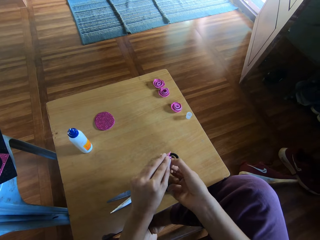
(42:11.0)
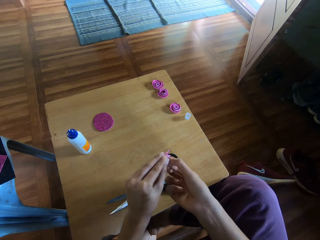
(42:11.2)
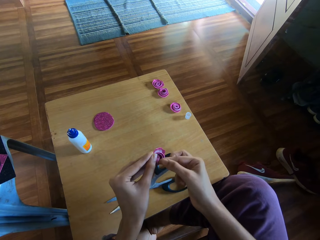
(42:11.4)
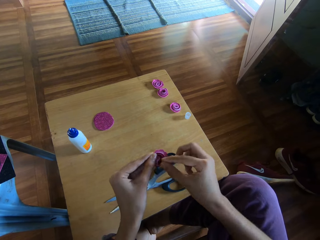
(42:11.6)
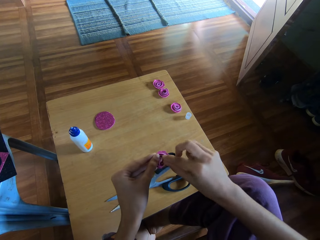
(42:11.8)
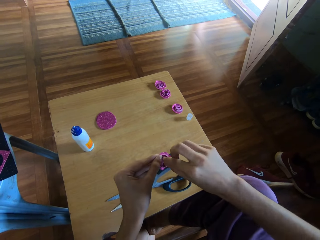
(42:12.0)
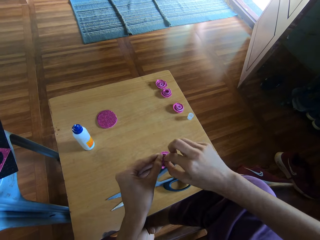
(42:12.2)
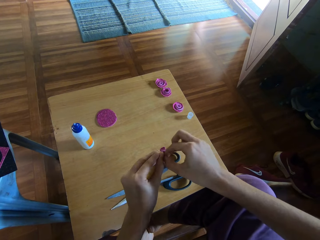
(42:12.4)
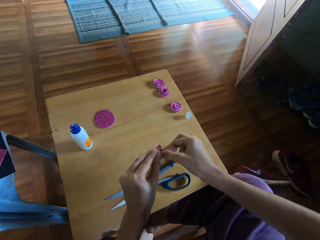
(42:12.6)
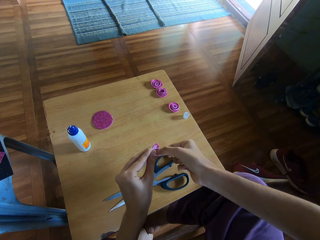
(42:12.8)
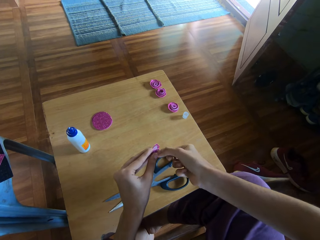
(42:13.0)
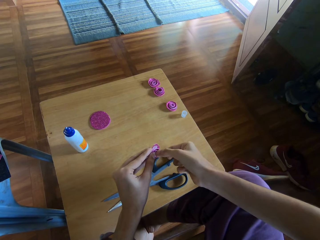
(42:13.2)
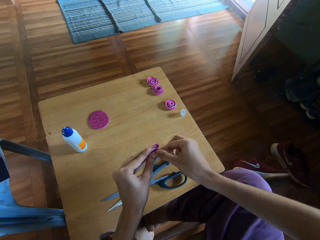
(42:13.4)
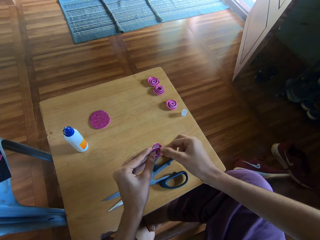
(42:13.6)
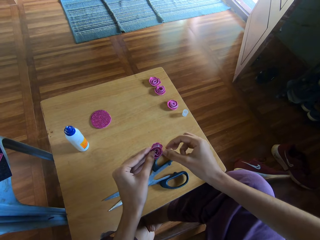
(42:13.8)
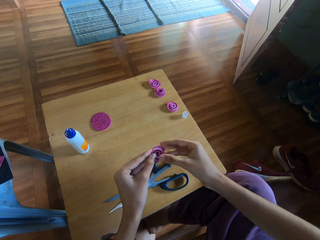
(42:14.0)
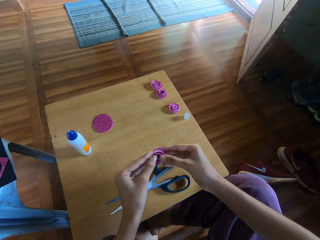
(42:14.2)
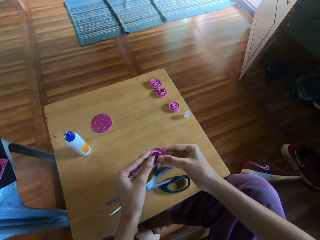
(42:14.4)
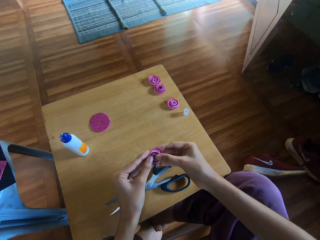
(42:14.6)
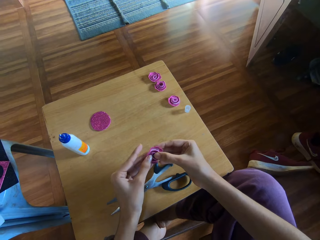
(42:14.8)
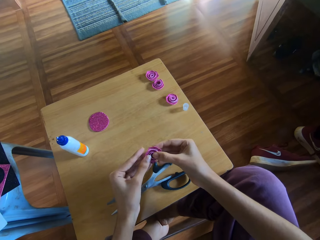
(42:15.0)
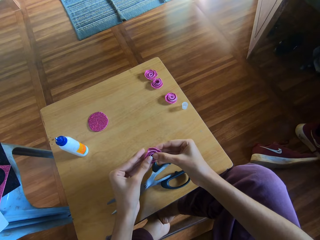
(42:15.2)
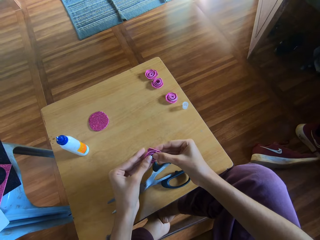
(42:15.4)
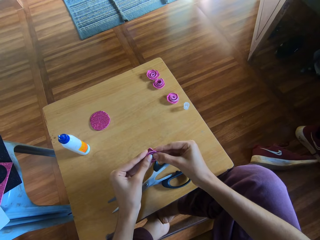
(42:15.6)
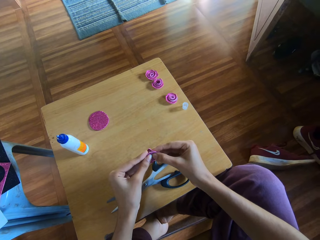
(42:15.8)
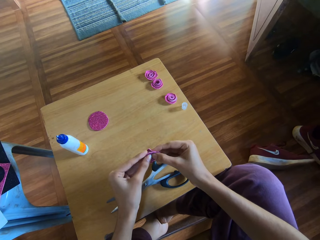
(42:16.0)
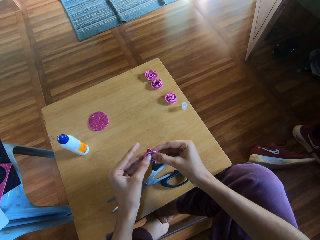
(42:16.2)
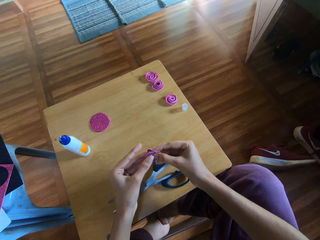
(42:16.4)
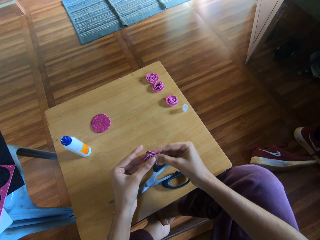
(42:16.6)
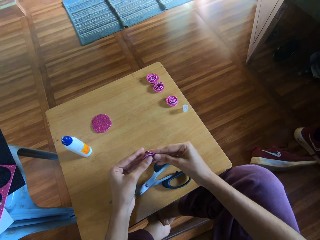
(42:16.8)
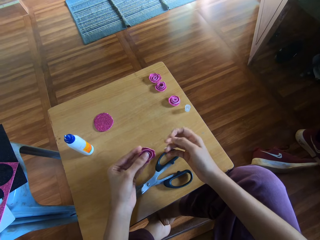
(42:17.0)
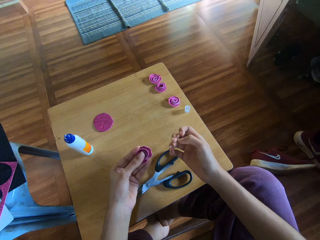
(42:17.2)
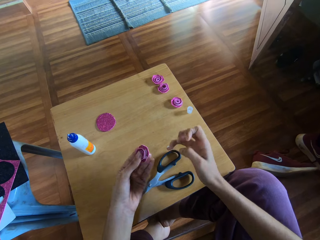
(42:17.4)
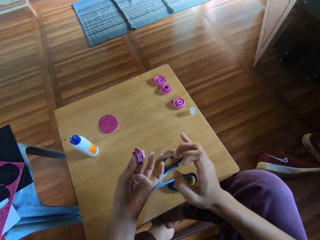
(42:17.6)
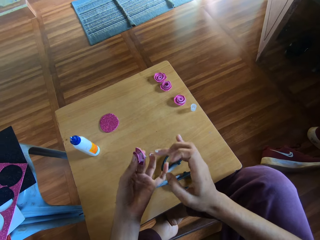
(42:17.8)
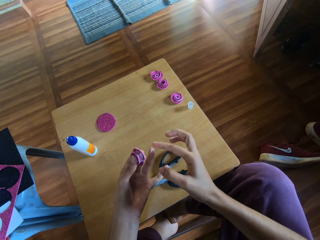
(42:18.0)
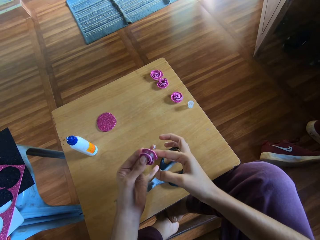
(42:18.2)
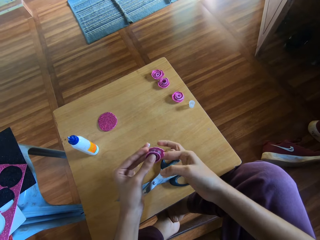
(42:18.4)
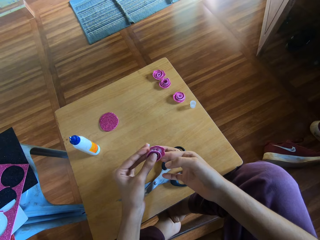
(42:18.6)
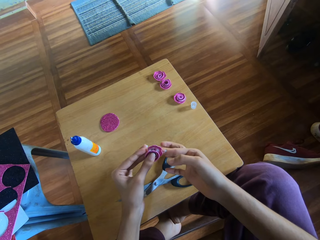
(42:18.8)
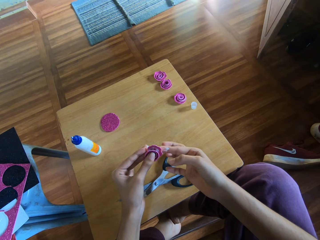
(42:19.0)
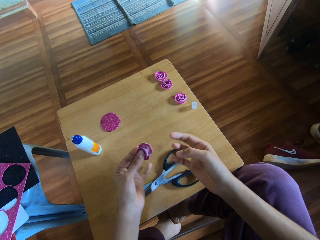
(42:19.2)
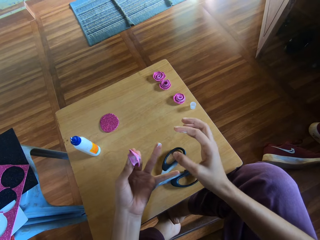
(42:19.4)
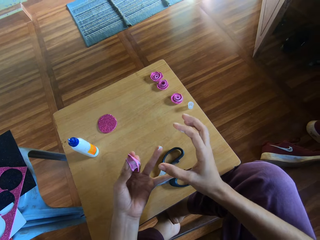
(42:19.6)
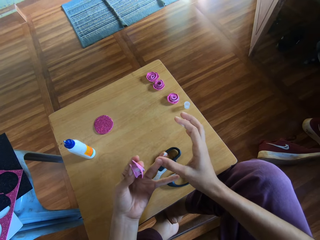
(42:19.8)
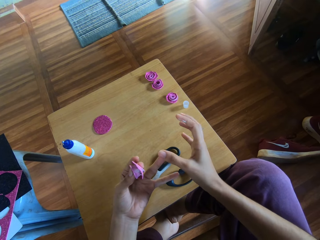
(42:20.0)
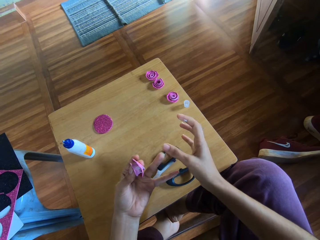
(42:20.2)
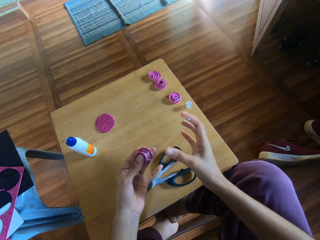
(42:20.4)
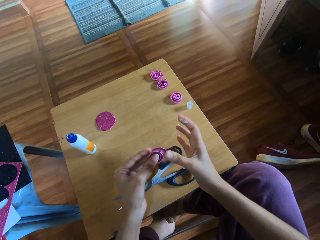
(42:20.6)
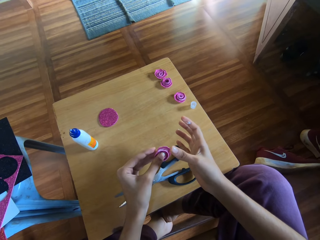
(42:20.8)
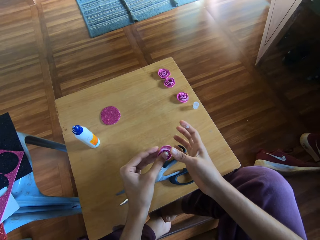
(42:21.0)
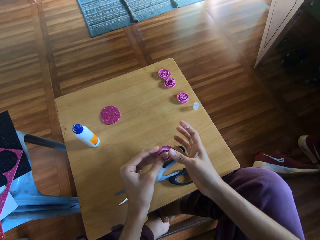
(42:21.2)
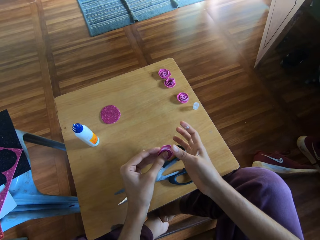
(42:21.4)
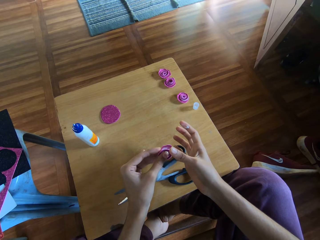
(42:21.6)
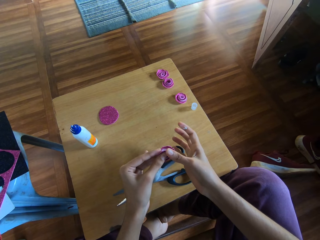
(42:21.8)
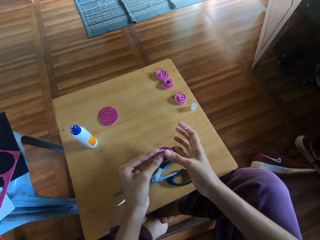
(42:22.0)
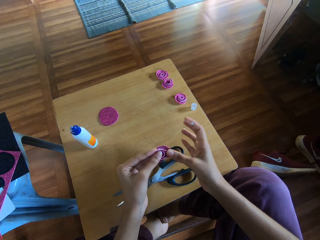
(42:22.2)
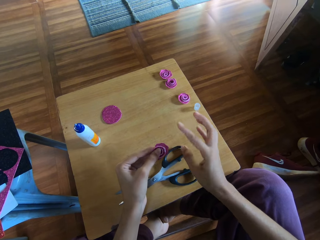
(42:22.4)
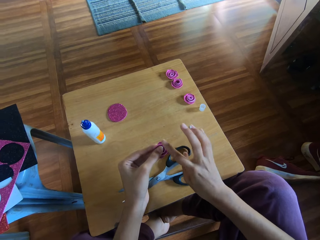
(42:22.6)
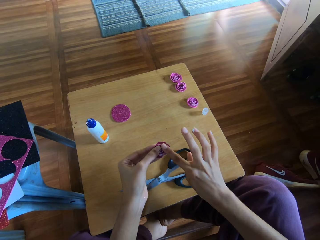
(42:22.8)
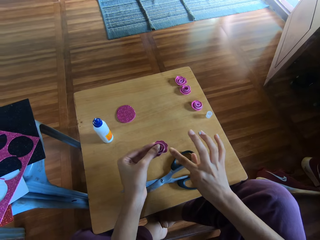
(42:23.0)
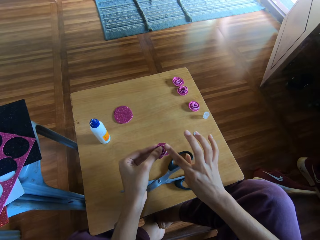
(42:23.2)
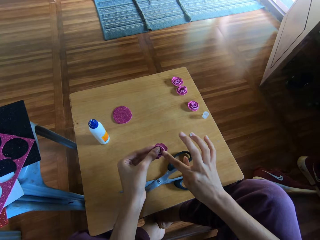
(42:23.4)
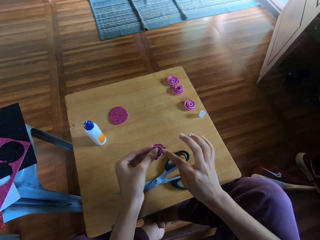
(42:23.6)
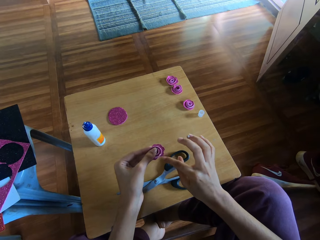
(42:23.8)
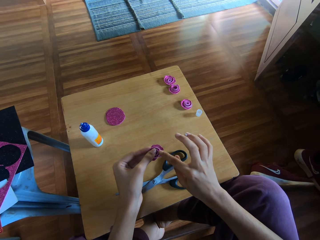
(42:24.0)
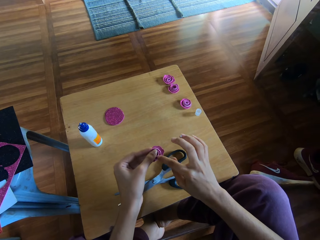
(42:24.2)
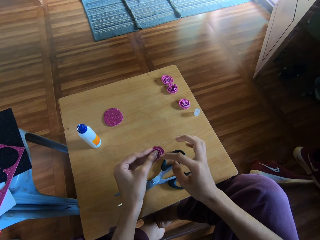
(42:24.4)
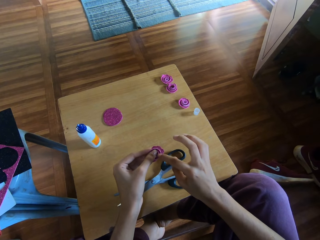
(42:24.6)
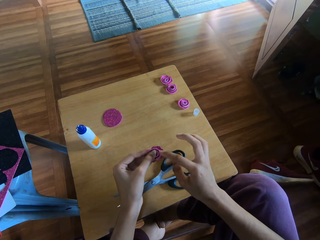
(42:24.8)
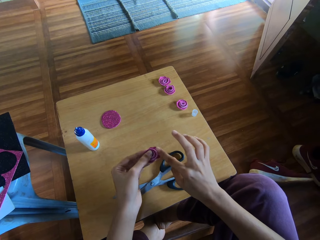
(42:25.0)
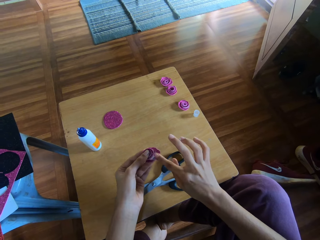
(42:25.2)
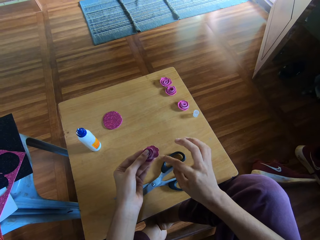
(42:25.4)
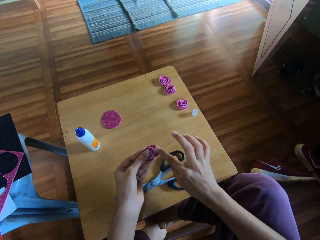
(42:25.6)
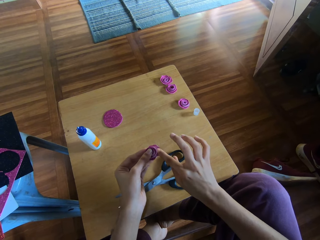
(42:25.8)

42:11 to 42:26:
The camera wearer turns the decoration paper and makes the decoration paper. She holds the decoration paper and makes the decoration paper. She rubs glue from her right fingers on the rolled paper. She removes excess glue from the decoration paper. She removes glue on the left finger. She turns the decoration paper, holds the decoration paper and puts glue on the decoration paper.

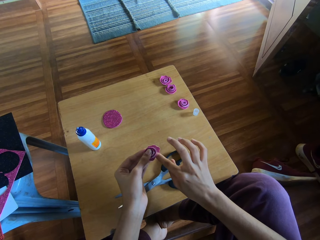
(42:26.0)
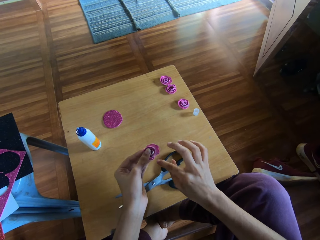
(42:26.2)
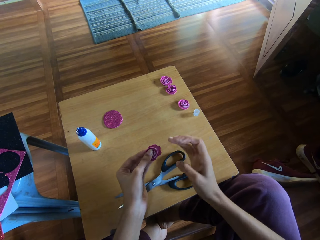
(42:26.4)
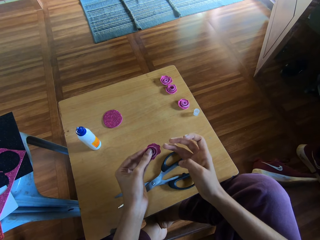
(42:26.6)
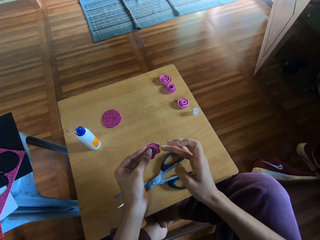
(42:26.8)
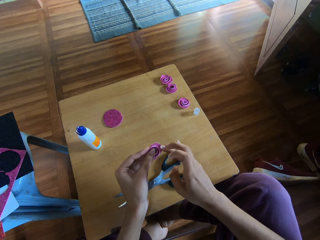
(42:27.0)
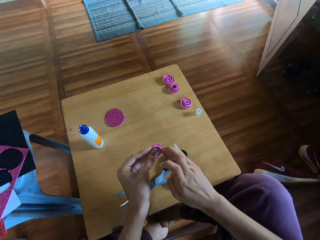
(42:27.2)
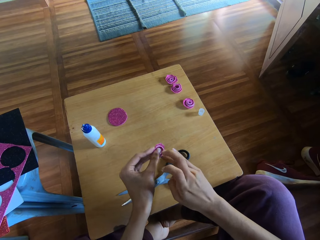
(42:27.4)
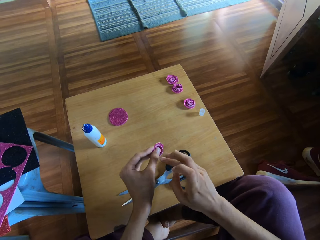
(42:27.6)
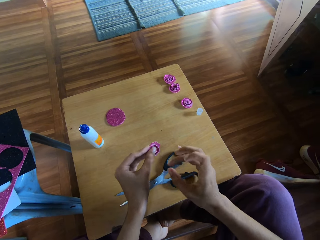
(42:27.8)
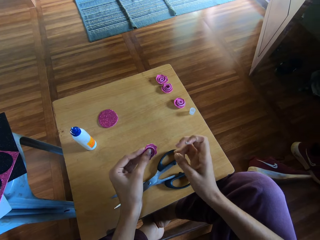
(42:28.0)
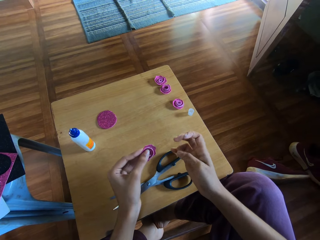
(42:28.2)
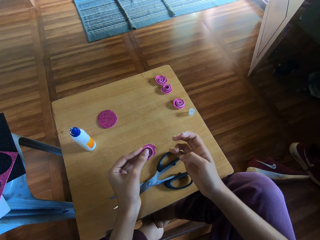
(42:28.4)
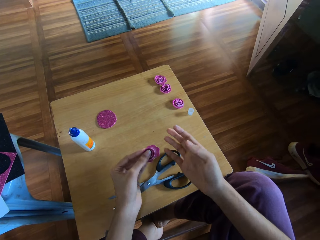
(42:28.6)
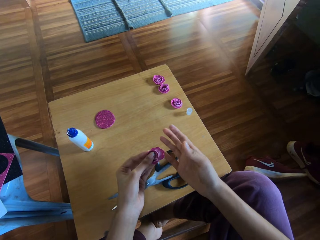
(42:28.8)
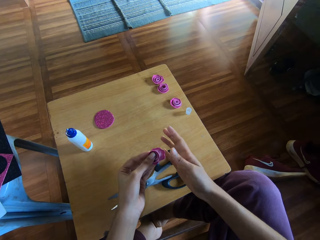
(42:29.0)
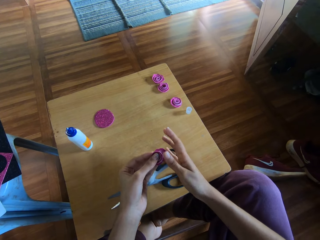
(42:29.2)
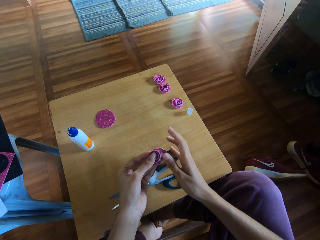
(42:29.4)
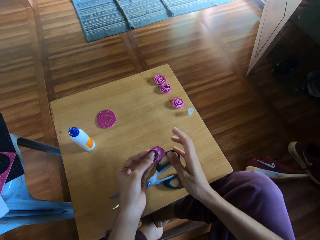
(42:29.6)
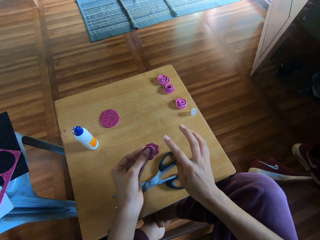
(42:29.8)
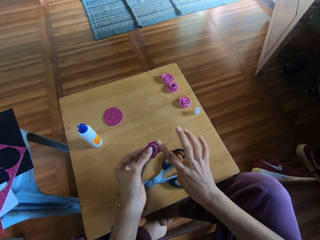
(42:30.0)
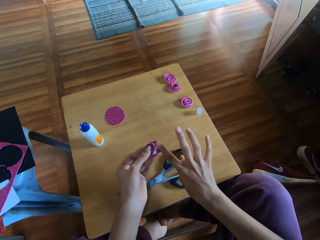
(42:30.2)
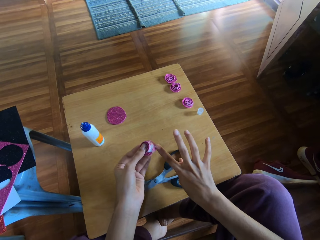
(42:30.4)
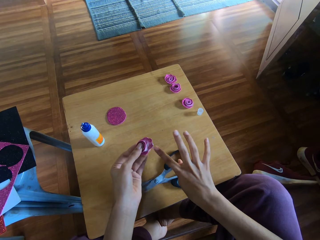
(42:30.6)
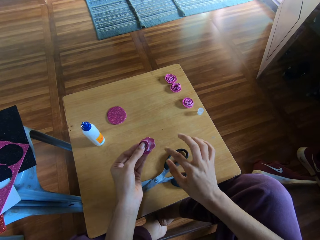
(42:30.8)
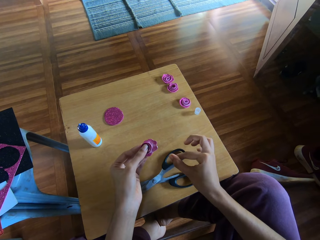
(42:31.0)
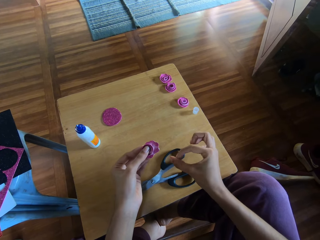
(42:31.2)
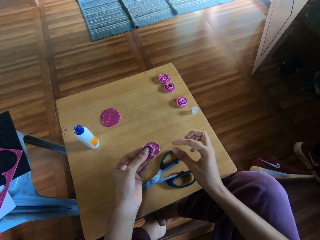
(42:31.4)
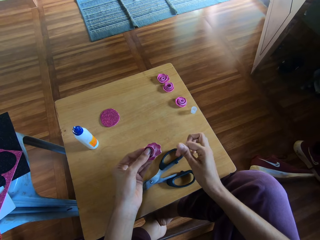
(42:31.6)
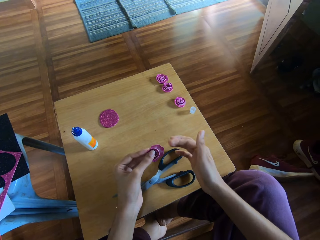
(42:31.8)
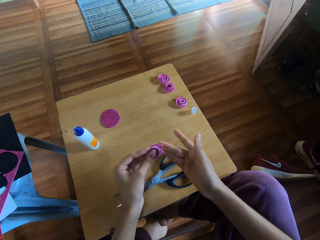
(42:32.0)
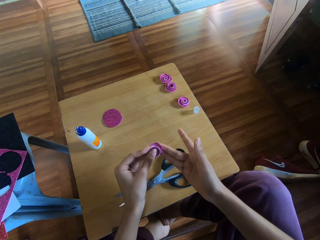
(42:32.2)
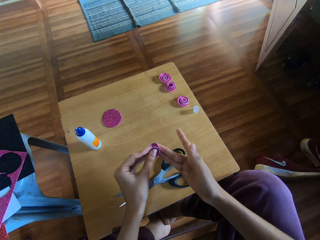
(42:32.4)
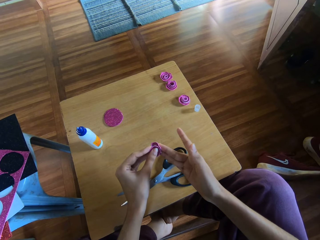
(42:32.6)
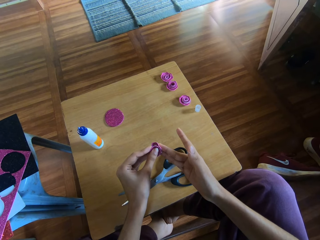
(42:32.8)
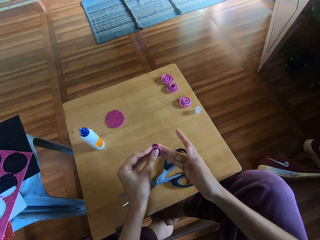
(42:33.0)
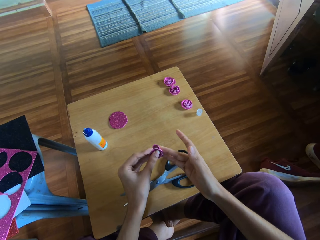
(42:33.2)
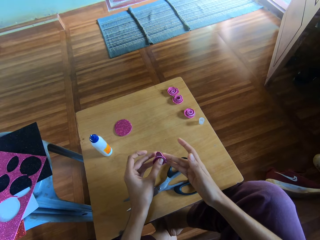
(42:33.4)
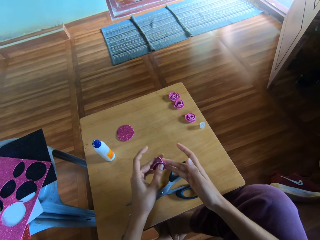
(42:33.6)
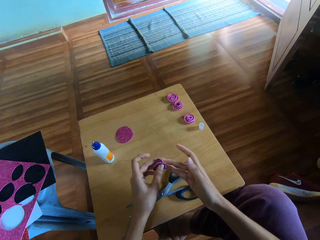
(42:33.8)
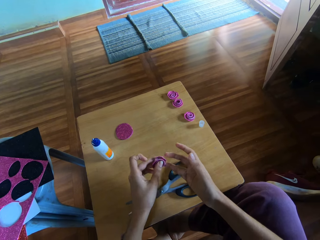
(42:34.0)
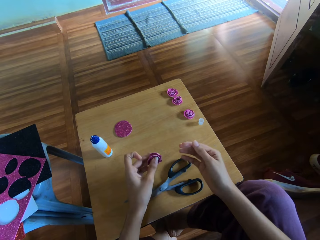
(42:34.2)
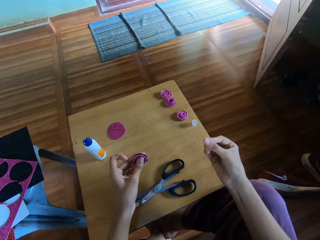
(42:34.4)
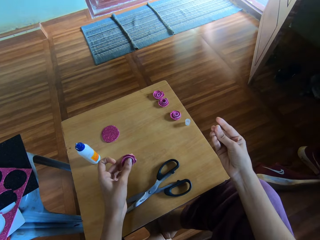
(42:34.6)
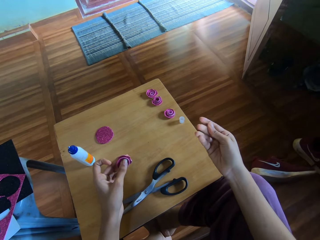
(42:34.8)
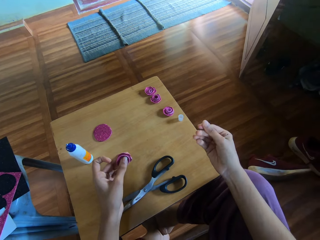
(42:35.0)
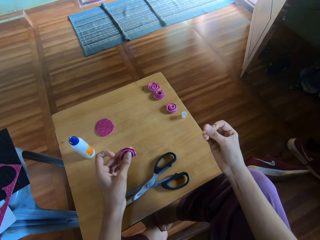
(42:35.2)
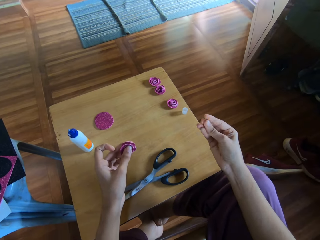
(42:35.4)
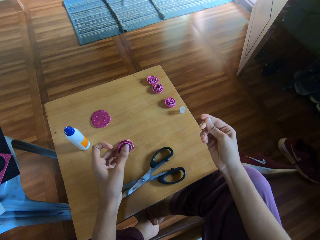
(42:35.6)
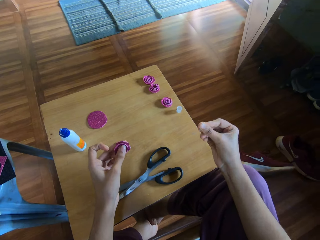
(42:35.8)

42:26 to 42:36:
The camera wearer rubs the fingers. She puts the glue on the decoration paper and stares at the decoration paper. She rubs the fingers. She presses the rolled paper with her right fingers. She holds the decoration paper. She rubs her right fingers together.
